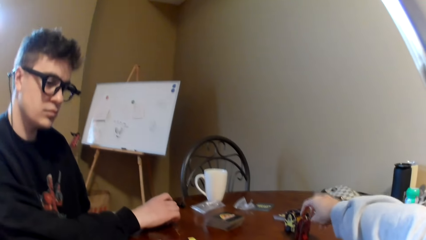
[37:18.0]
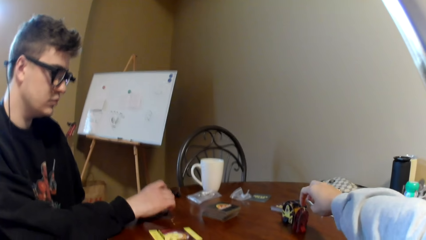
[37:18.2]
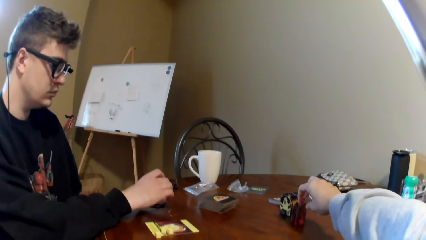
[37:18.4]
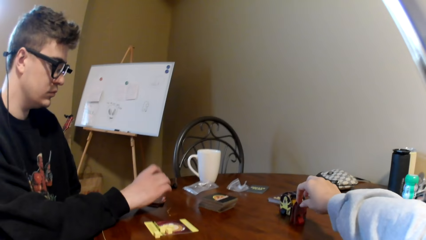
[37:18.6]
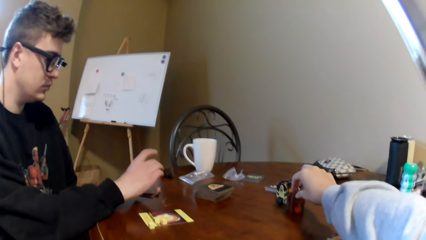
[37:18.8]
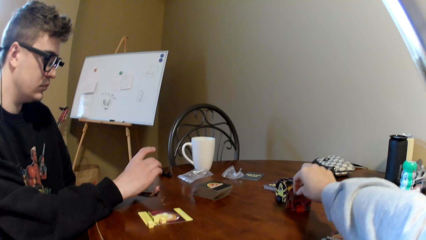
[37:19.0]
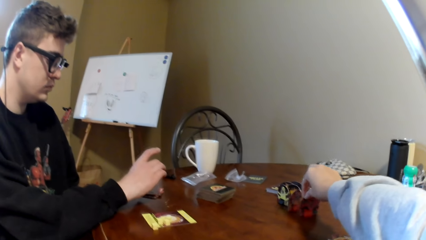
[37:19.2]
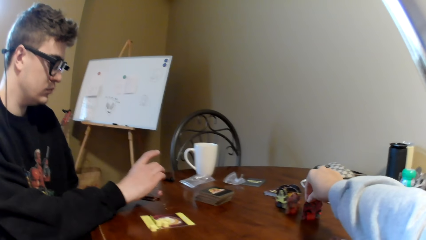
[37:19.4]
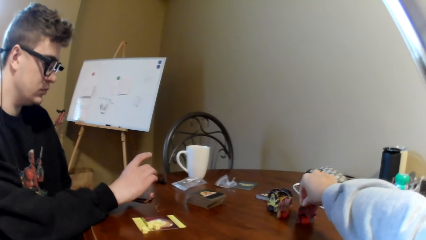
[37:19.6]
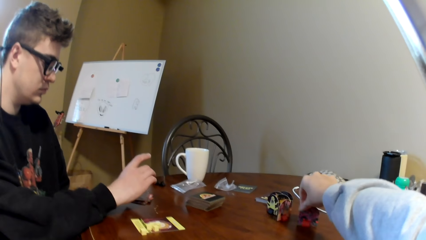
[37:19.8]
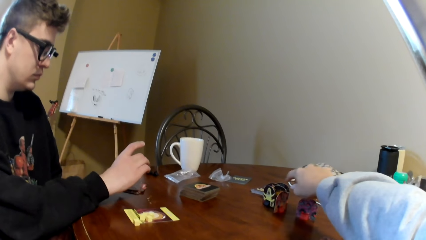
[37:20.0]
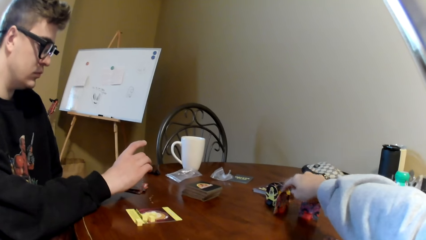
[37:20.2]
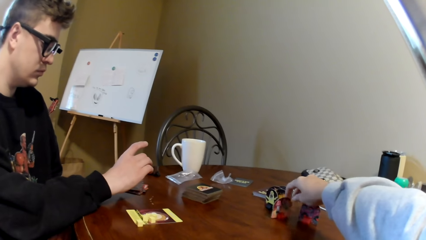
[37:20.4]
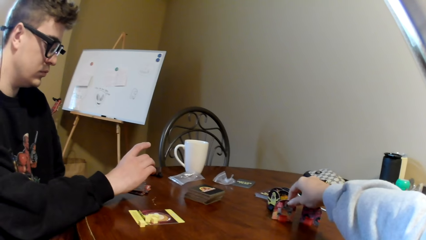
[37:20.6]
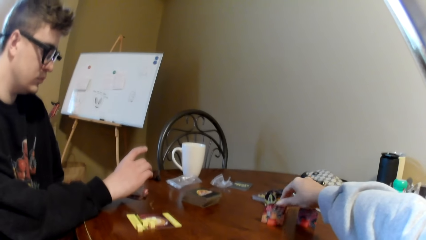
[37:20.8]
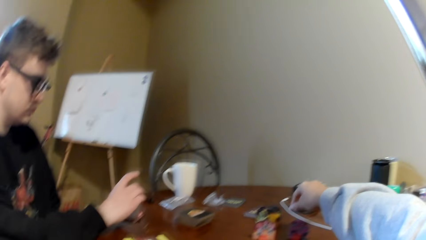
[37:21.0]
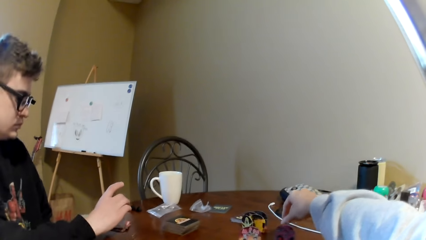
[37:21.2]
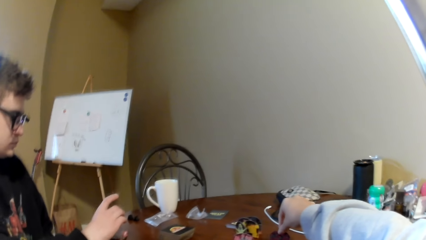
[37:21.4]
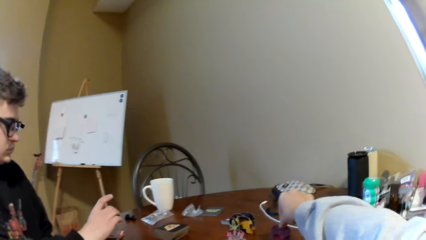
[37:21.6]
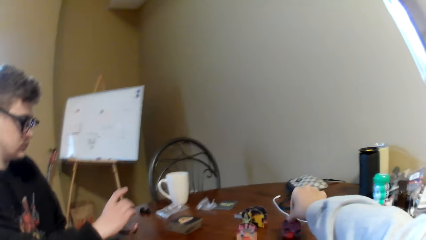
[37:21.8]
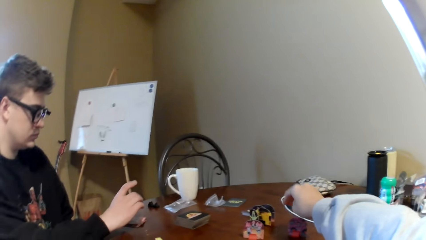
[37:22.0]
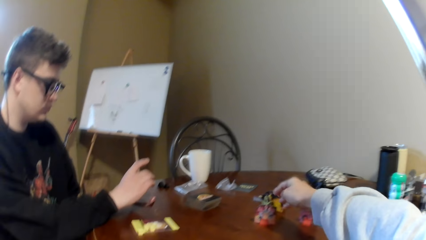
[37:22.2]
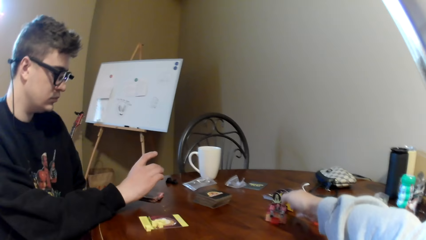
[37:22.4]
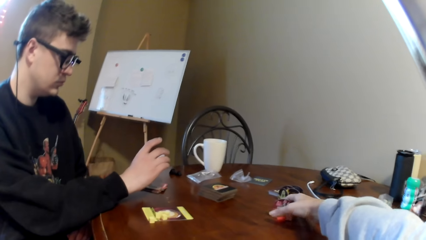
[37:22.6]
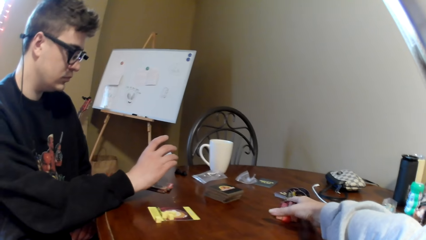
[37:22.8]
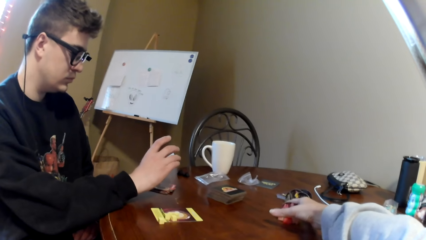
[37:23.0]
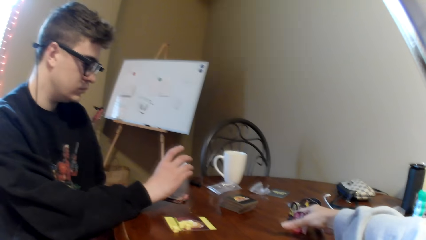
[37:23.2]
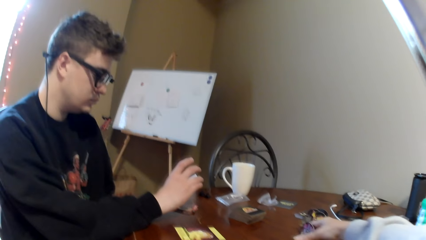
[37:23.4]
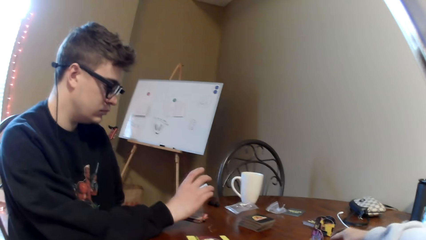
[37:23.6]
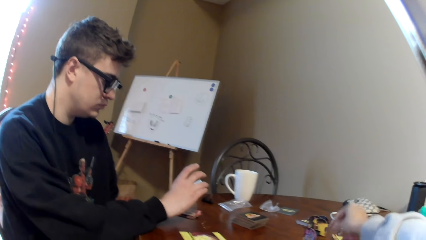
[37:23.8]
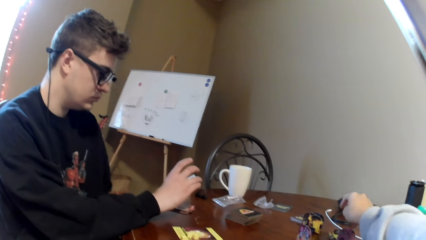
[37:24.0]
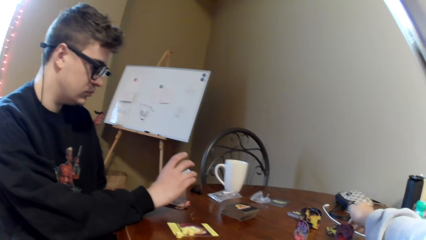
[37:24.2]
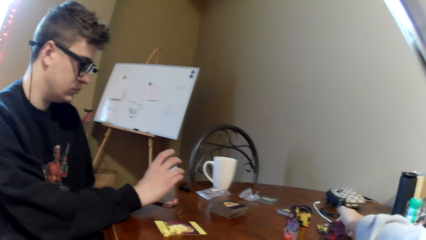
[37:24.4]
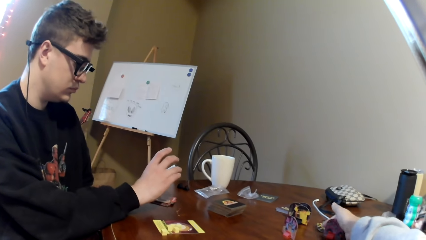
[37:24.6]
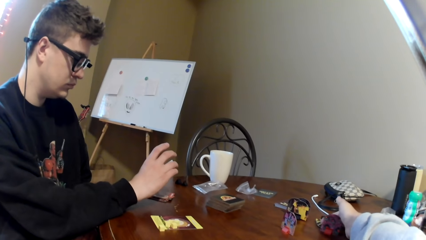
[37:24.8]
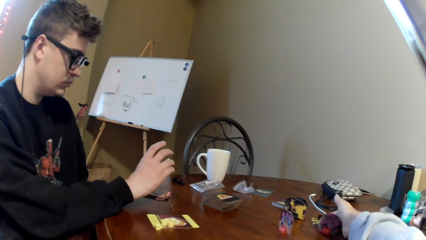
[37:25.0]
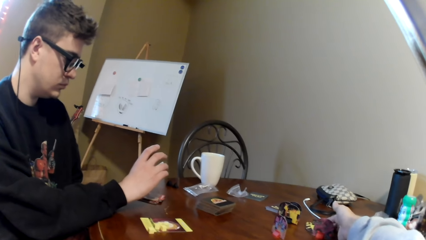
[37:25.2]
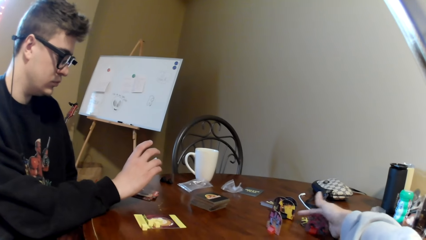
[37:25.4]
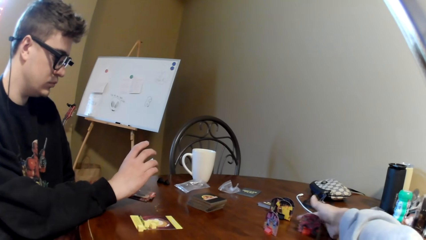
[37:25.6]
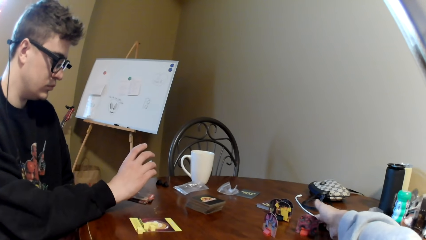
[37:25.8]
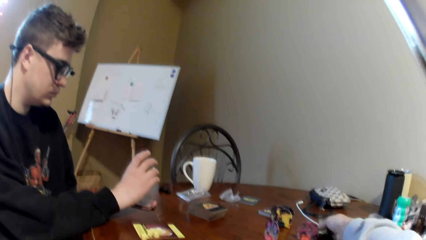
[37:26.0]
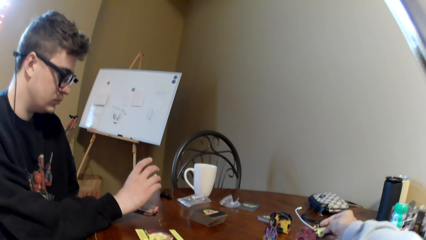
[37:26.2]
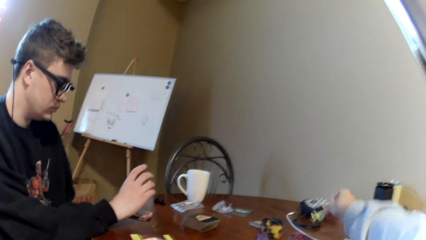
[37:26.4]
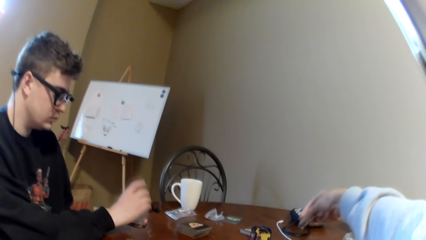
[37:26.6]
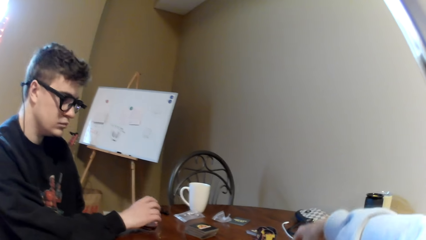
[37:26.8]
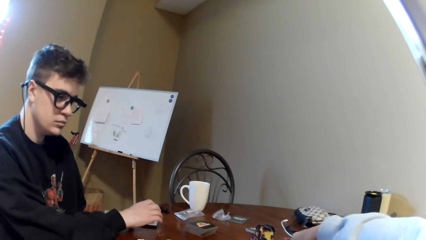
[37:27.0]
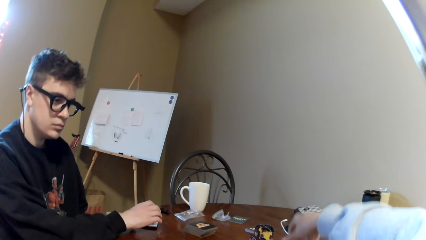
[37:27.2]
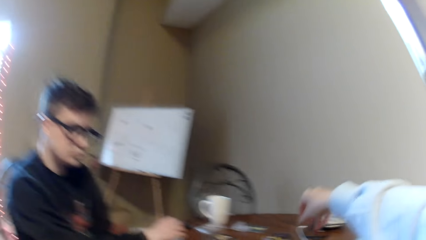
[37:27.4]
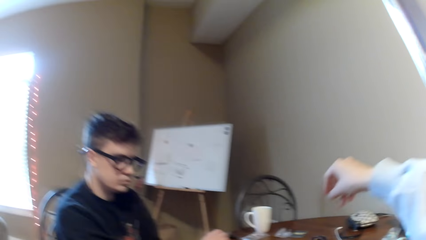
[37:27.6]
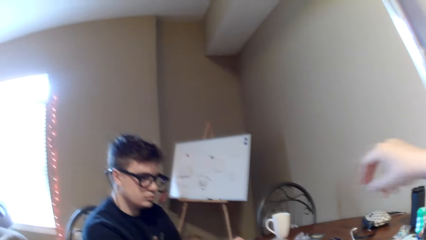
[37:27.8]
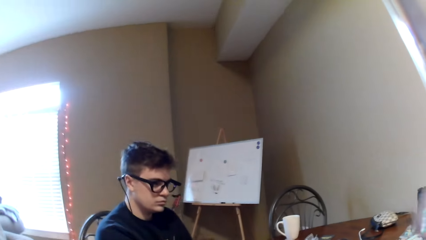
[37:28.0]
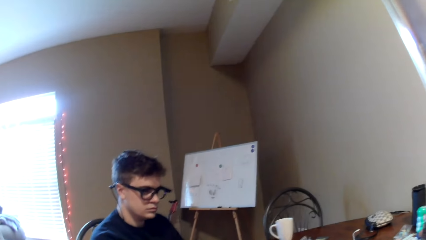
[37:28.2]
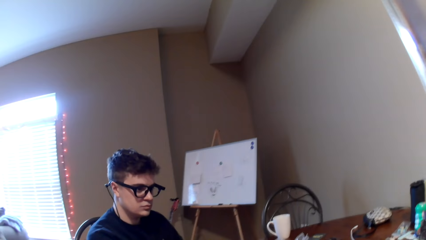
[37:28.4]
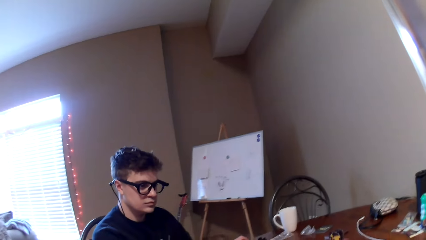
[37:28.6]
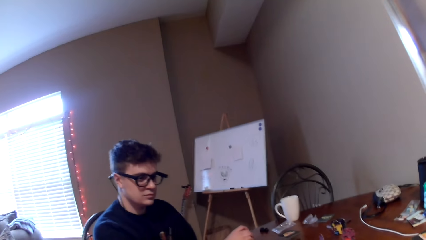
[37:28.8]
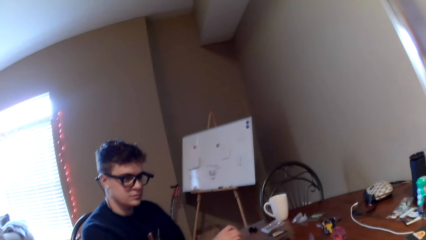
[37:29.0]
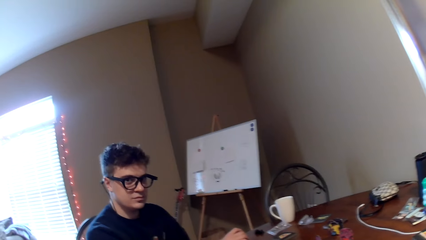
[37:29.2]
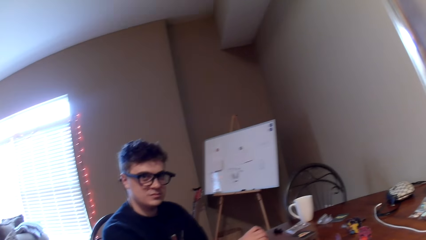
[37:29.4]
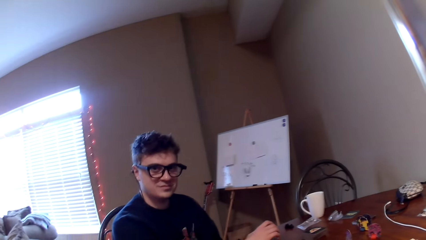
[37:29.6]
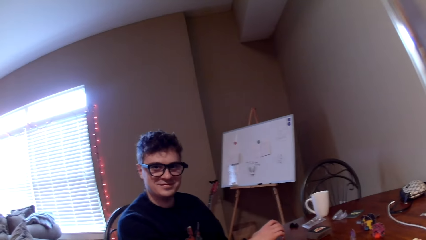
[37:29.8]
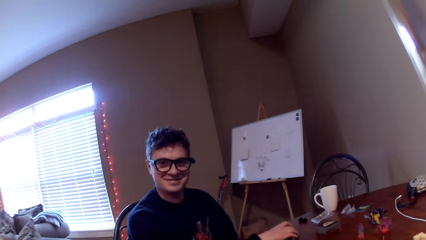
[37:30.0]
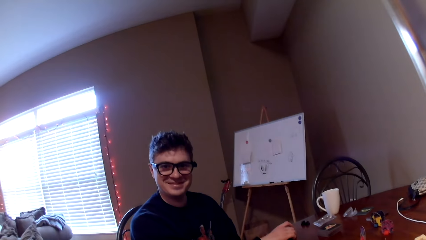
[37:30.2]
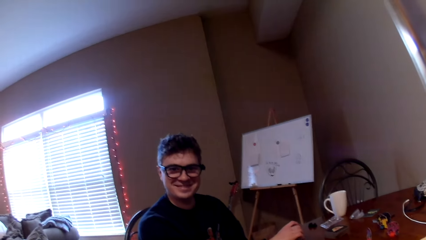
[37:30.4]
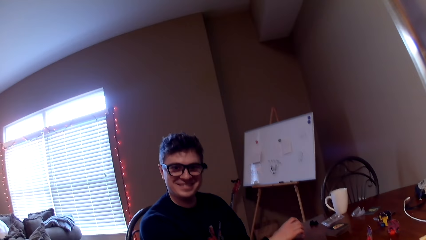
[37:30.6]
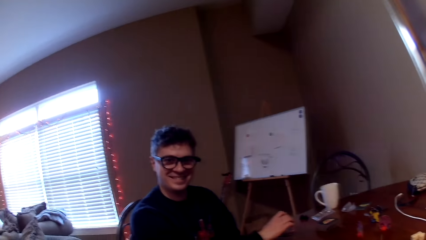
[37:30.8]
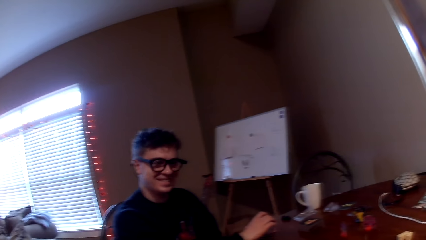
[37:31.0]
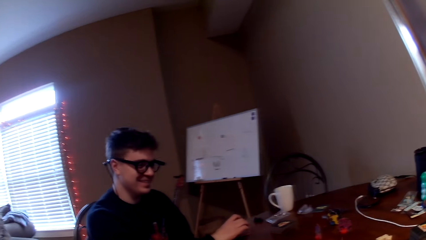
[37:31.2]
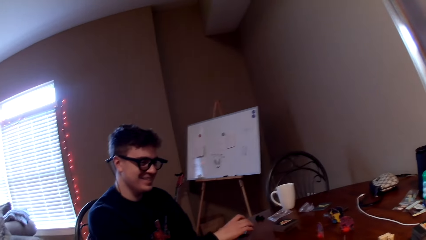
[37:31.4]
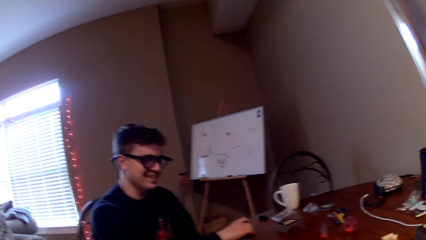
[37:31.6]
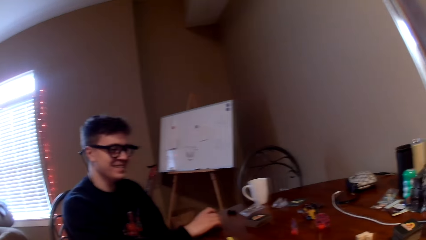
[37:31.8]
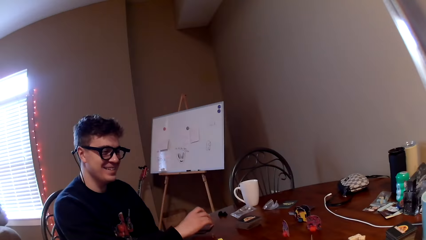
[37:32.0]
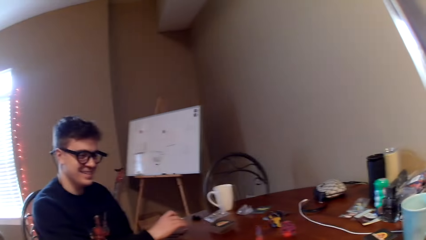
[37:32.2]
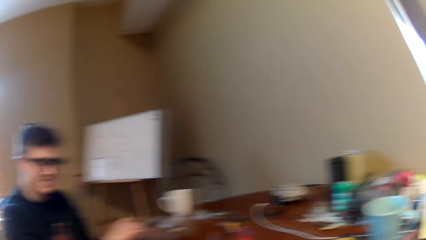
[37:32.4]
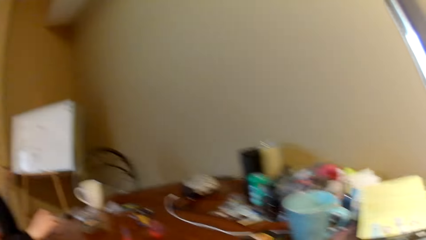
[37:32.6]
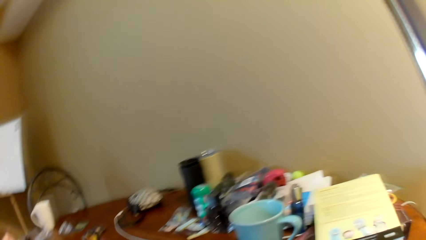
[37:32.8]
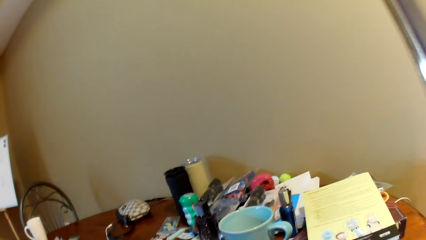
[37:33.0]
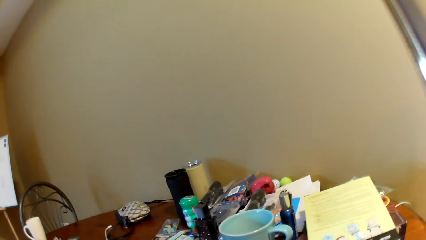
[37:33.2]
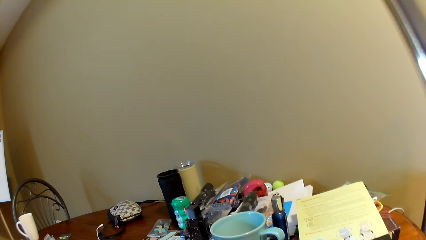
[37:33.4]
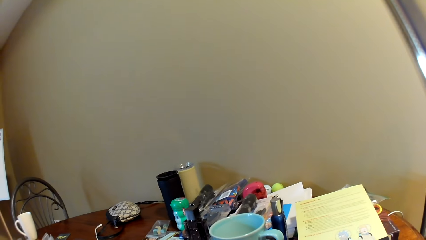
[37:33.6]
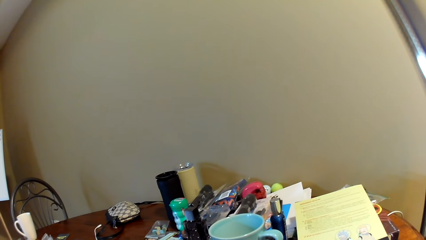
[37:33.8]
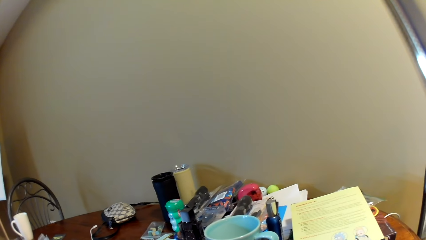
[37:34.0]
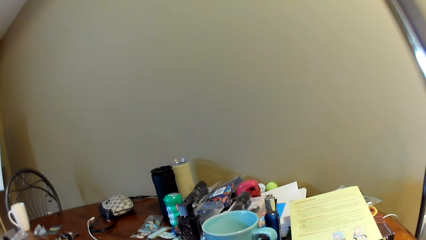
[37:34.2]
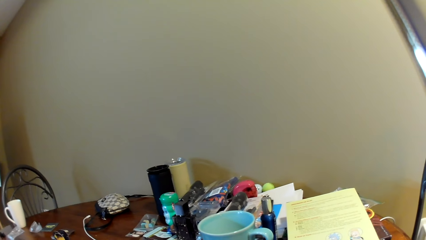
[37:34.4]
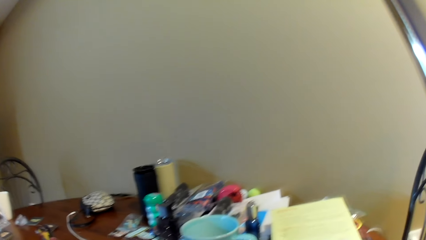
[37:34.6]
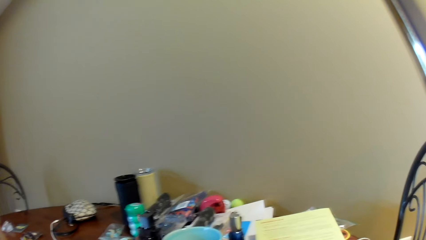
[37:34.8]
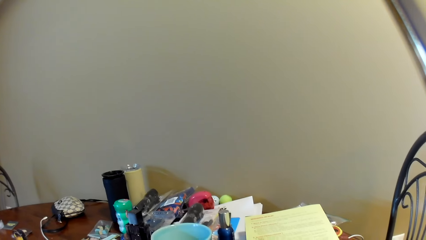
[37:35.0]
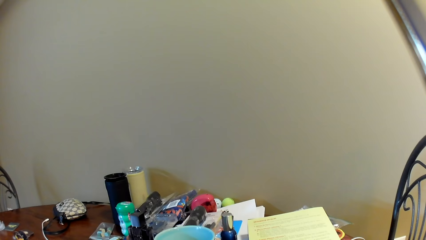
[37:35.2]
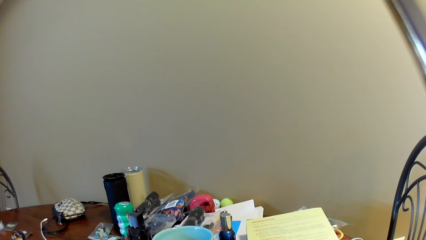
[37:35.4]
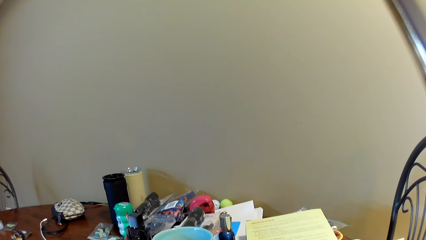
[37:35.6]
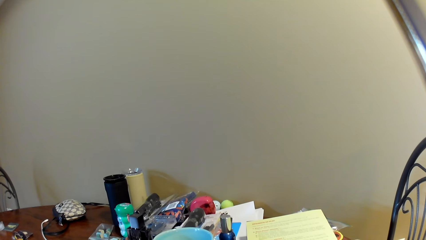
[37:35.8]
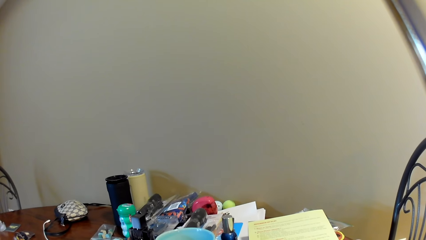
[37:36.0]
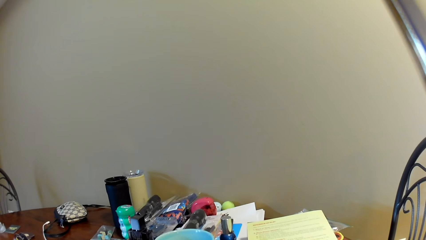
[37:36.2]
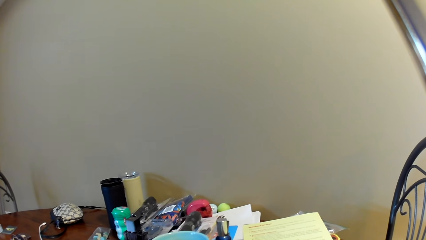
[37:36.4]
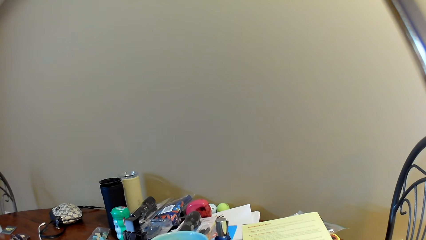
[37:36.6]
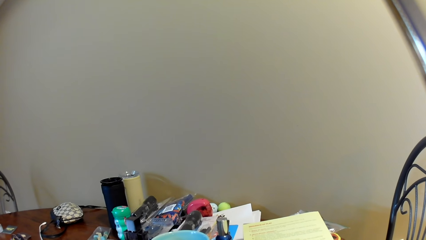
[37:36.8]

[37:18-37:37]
The camera wearer stretches his right hand over the table. He pulls something on the table and moves the game pieces. He holds the game piece, lifts something, and lifts the right hand. He puts down the game piece and moves his hand. He converses with a man. He looks around and looks at the table.
